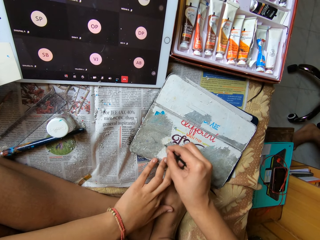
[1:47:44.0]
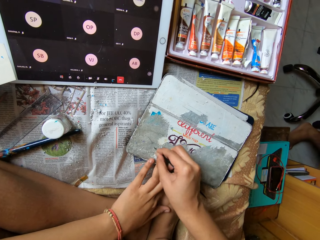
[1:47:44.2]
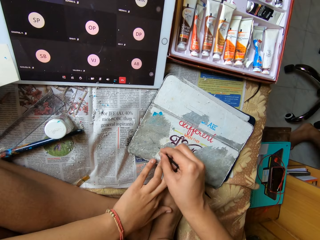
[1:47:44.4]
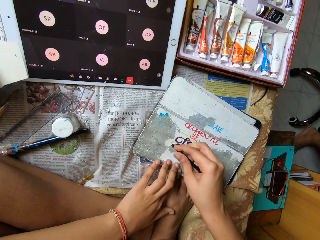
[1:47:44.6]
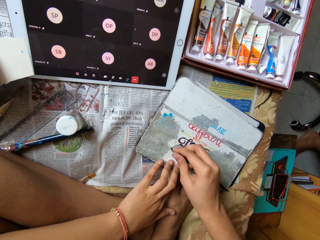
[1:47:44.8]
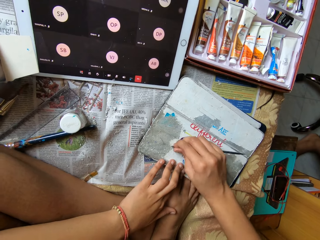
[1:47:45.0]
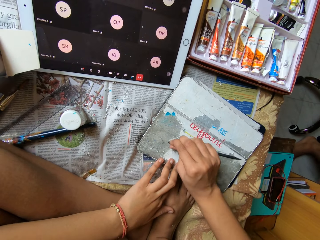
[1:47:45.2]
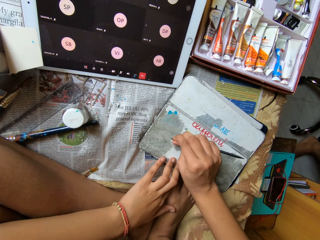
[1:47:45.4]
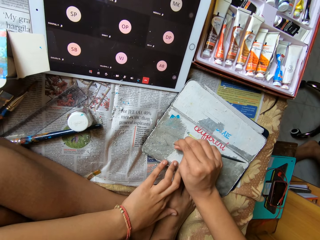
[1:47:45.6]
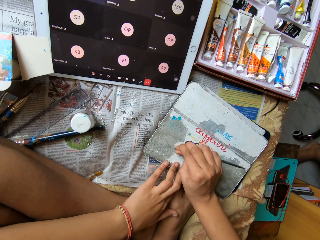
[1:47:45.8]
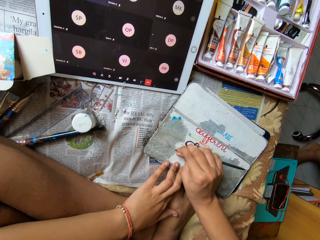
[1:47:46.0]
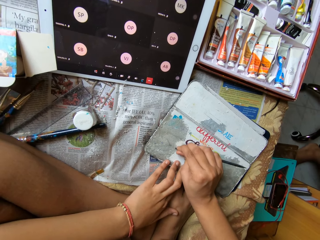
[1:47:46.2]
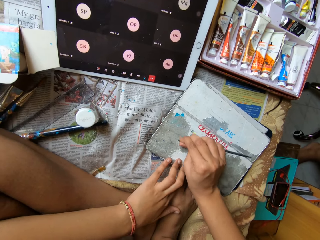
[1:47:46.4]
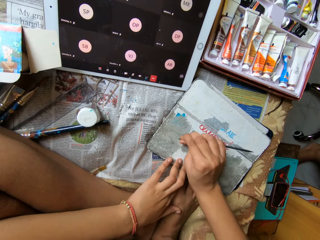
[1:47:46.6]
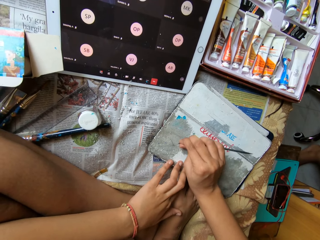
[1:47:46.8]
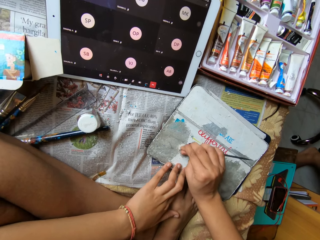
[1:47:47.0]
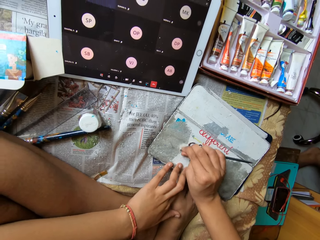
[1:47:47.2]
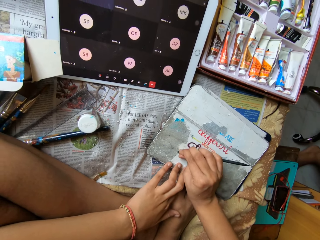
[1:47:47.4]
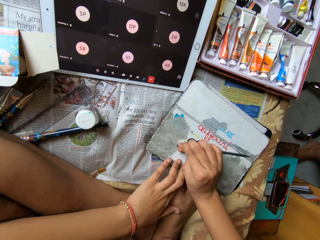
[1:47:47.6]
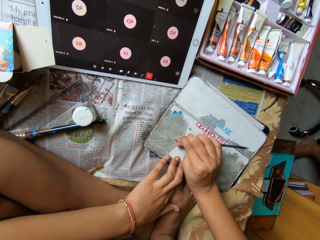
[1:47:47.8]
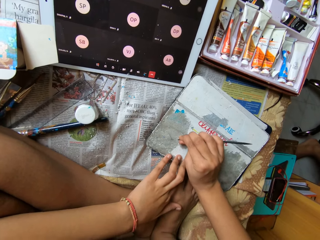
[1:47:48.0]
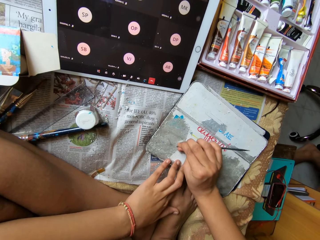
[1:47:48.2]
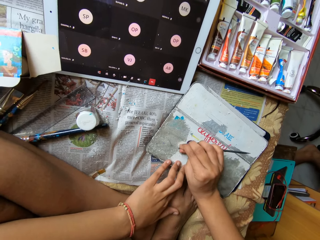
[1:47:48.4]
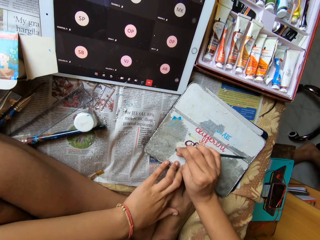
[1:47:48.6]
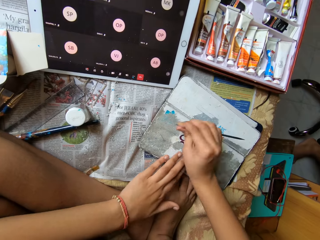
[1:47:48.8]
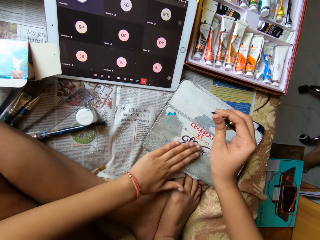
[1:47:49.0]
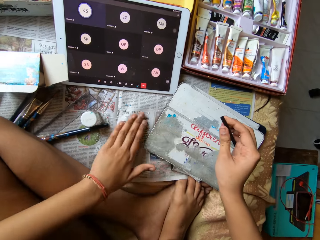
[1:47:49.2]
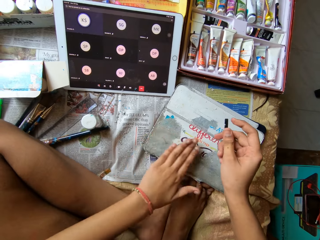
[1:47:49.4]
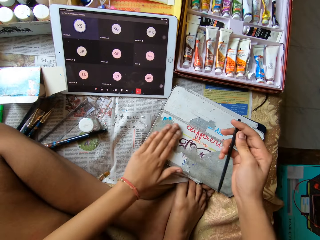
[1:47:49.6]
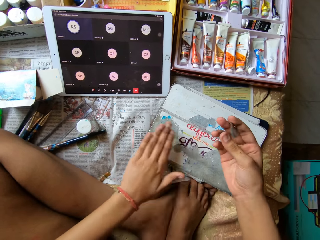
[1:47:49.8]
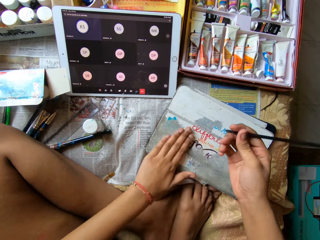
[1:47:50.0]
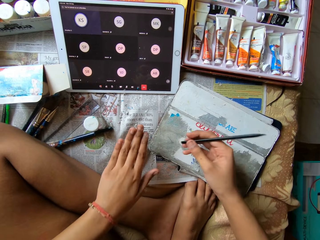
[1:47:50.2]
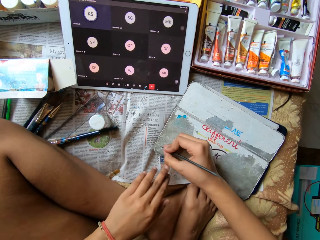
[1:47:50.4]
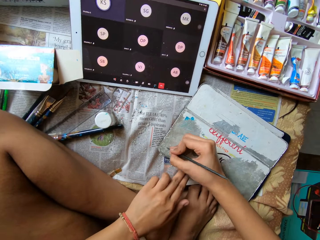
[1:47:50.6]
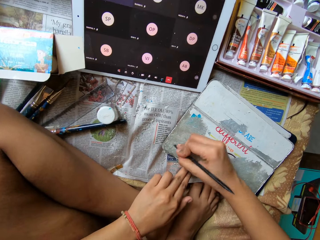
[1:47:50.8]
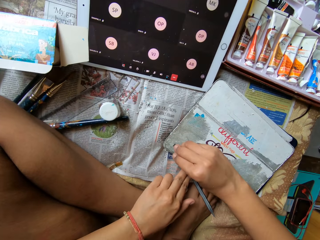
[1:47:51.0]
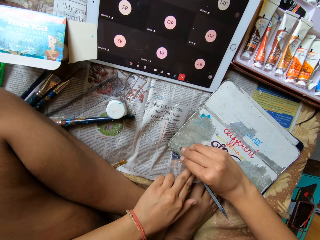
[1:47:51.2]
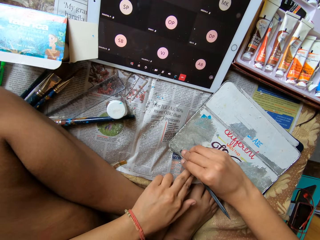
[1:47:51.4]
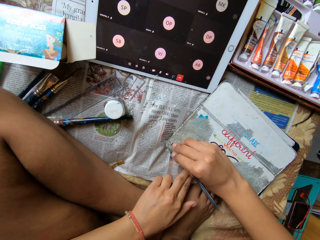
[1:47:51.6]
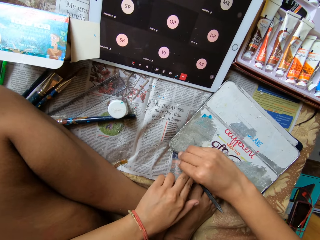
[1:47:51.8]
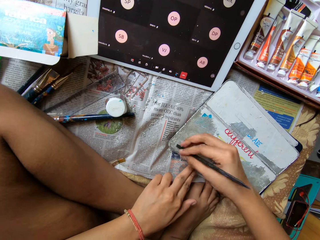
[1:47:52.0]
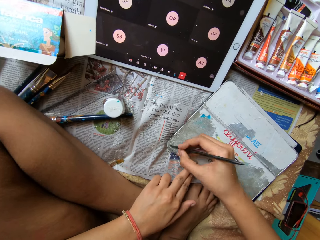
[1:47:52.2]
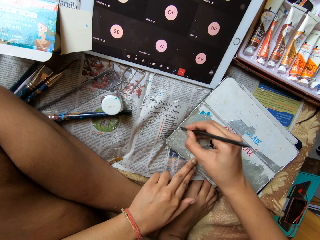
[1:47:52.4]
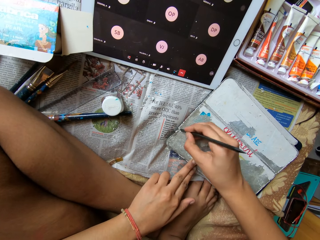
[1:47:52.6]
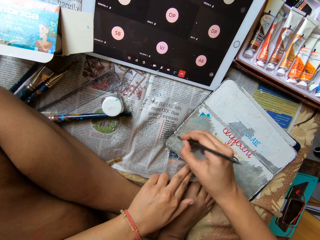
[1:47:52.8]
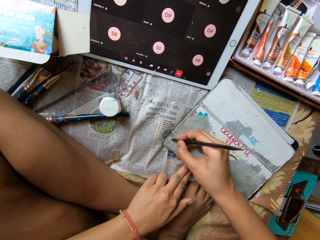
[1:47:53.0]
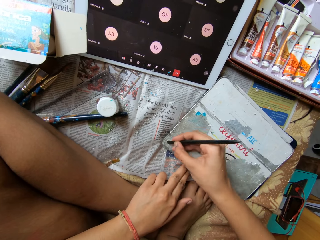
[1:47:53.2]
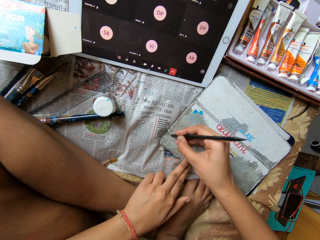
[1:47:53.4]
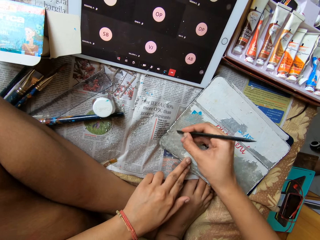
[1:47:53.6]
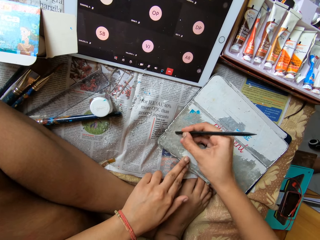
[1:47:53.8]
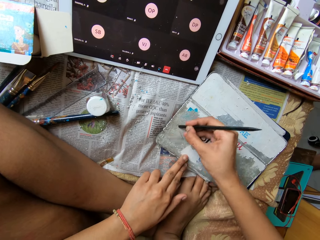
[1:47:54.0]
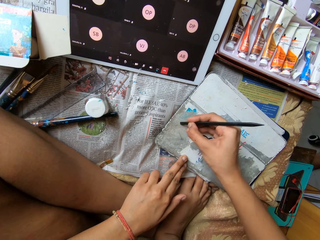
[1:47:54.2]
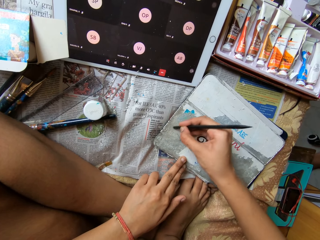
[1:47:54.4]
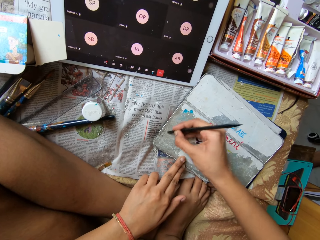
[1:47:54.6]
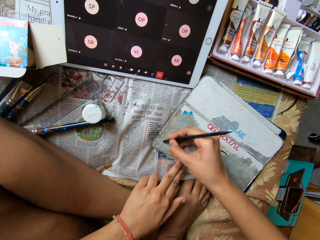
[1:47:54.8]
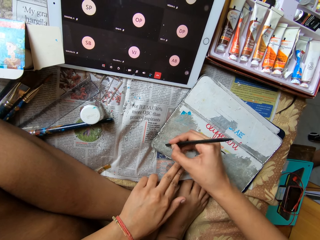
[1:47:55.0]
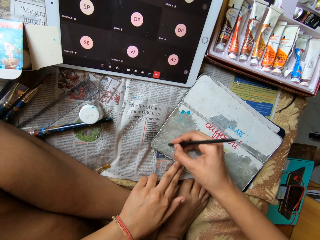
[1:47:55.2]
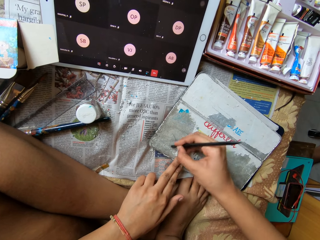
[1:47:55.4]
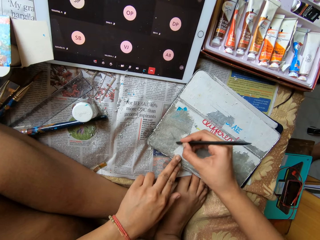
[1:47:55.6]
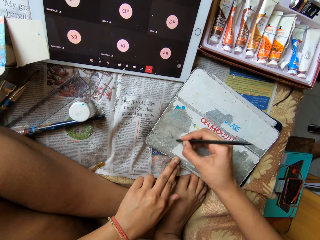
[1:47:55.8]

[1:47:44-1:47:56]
The camera wearer dusts the peeled paper off the diary with her left hand. She scrapes off the paper from the diary with the pen in her right hand. She holds down the diary with her left hand.

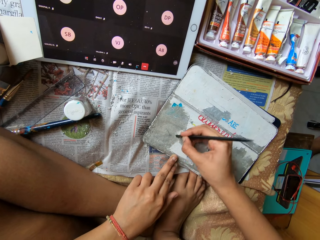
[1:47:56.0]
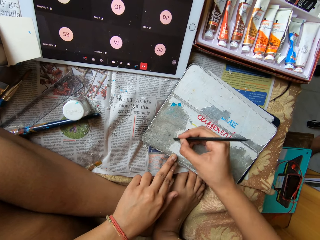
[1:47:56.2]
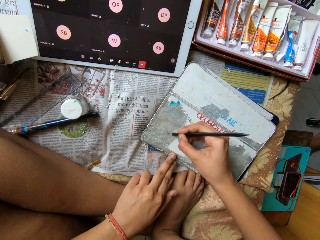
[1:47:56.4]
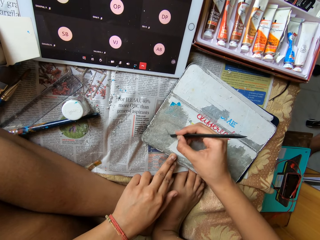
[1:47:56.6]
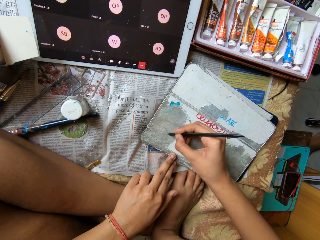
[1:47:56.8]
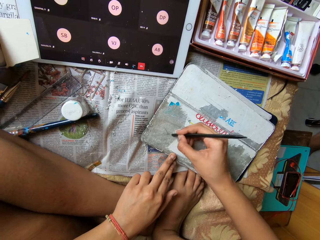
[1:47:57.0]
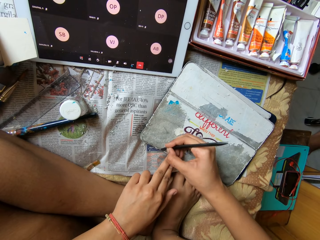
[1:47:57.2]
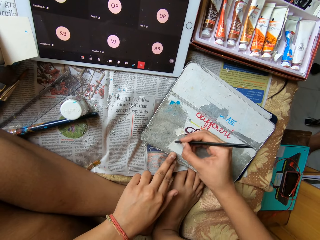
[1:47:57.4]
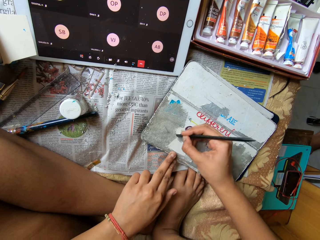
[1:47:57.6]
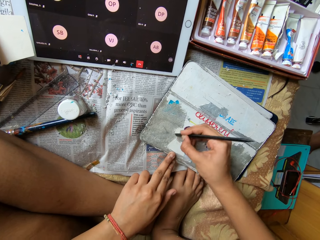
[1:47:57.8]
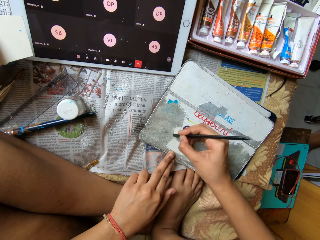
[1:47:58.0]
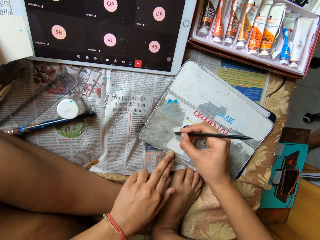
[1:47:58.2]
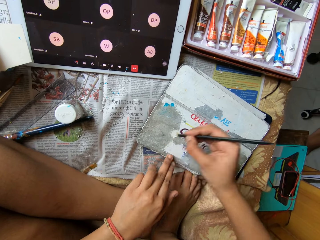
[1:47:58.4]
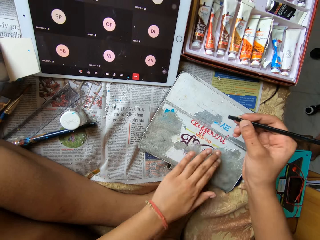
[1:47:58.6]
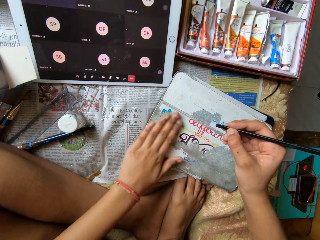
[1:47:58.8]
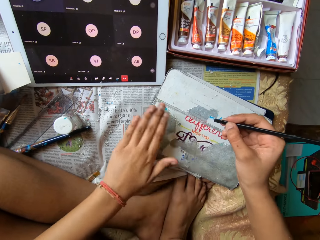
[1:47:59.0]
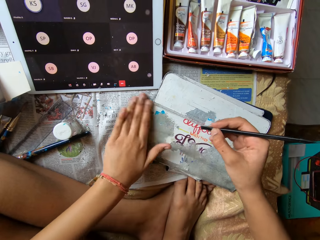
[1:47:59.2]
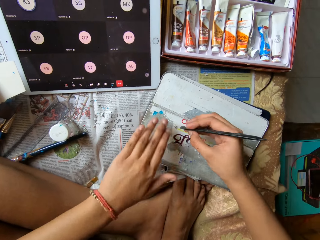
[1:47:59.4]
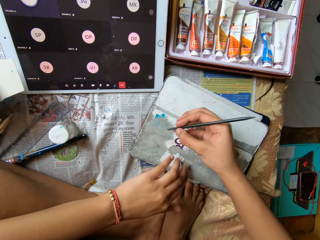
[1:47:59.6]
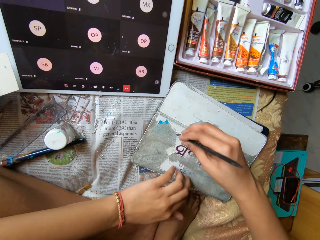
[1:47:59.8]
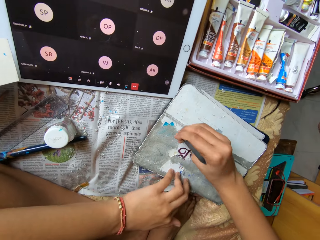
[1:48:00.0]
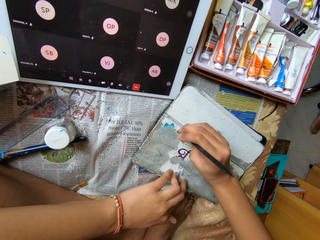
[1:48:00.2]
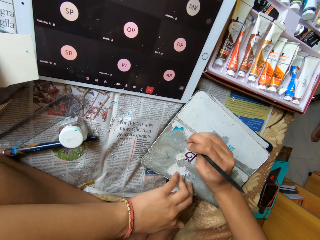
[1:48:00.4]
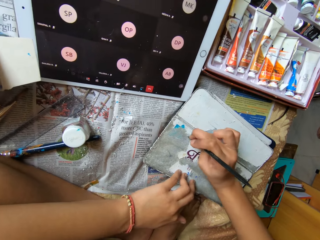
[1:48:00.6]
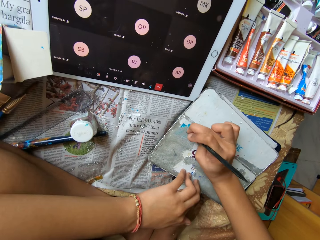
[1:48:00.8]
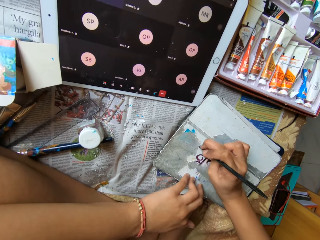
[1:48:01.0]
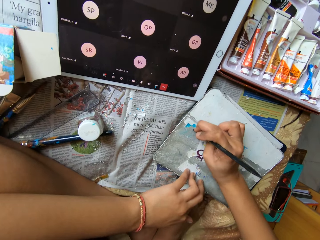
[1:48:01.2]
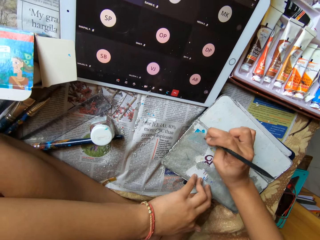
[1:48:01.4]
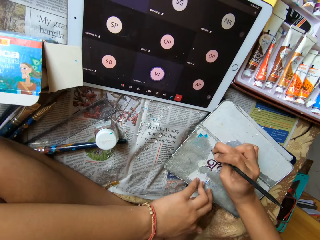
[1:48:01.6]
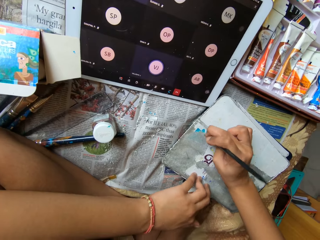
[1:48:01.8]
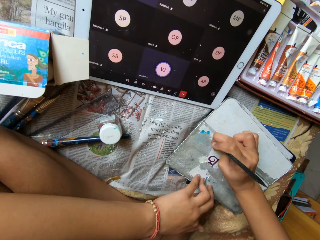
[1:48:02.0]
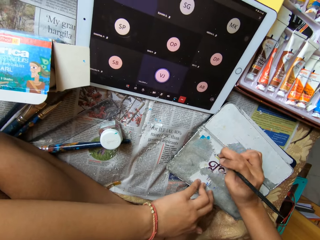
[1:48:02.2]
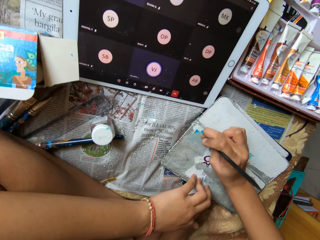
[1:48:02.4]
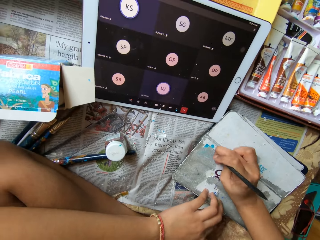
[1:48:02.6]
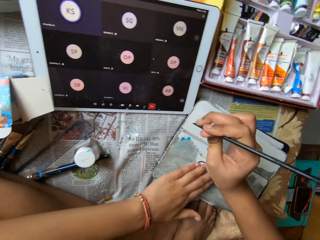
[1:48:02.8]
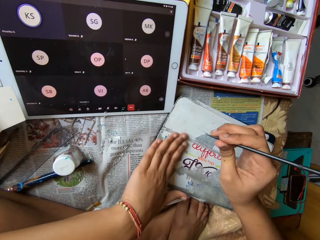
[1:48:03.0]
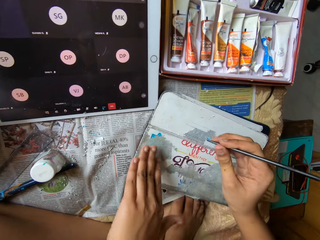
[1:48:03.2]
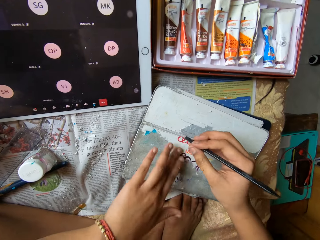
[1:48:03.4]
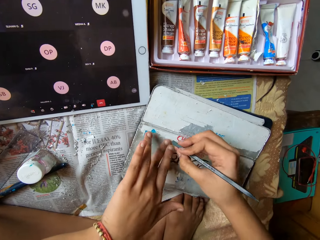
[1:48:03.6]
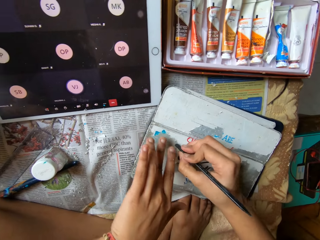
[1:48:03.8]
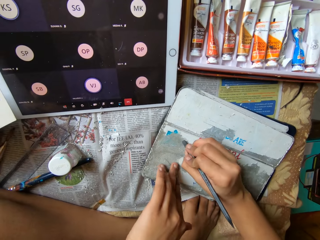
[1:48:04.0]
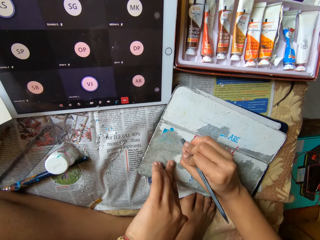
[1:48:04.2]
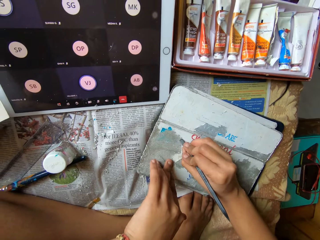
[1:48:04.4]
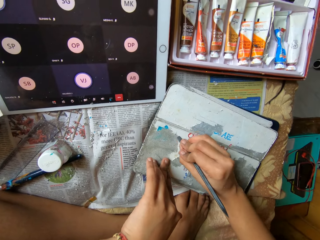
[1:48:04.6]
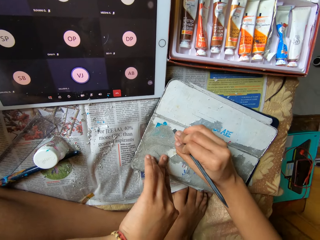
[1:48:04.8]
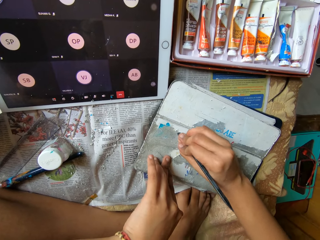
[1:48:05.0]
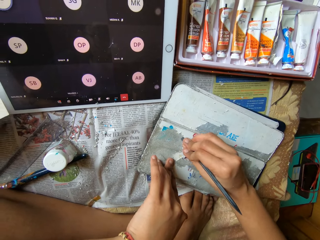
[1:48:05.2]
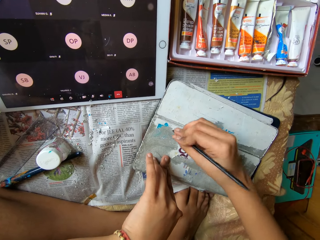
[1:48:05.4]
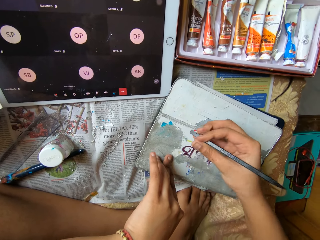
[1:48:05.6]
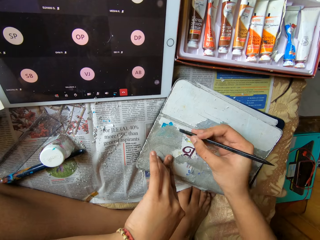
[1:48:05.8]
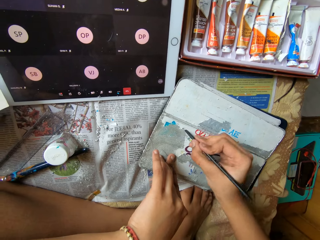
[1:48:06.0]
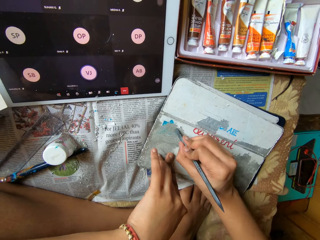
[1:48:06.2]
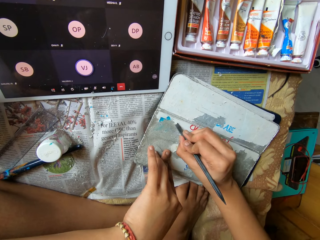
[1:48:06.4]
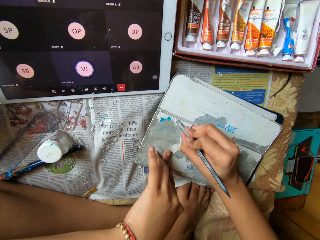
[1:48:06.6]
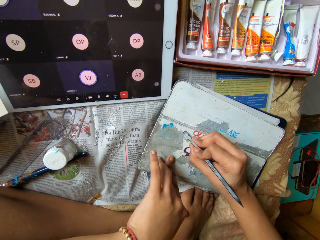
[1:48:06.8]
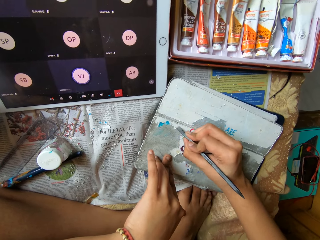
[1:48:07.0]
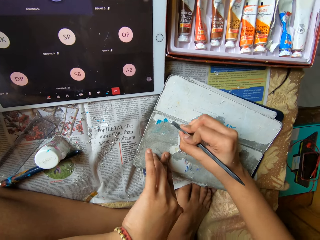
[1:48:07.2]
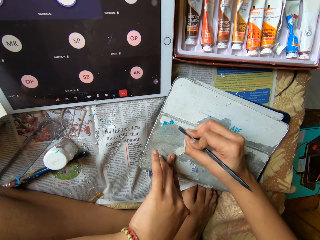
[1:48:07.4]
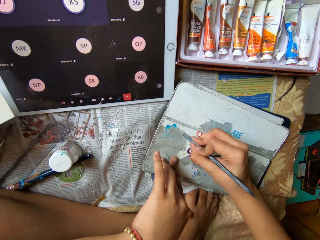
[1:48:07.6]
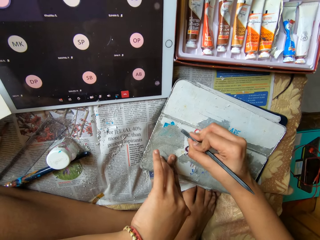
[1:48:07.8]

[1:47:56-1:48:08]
The camera wearer dusts the peeled paper off the diary with her left hand. She dusts the peeled paper off the diary with her left hand again. She scrapes off the paper from the diary with the pen in her right hand. She dusts the peeled paper off the diary with her left hand. A girl converses with the woman through the tablet. The camera wearer scrapes off the paper from the diary with the pen in her right hand. She holds down the diary with her left hand.
